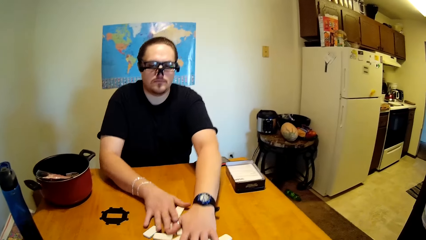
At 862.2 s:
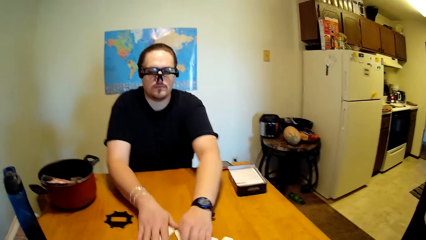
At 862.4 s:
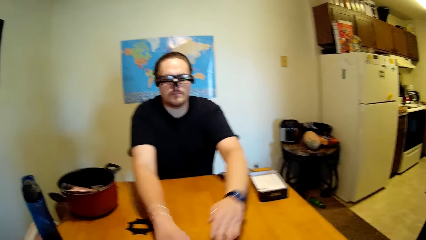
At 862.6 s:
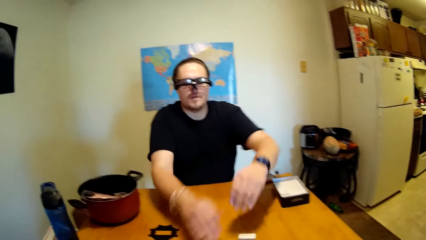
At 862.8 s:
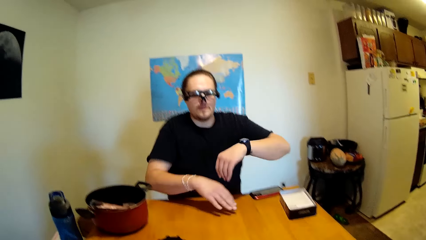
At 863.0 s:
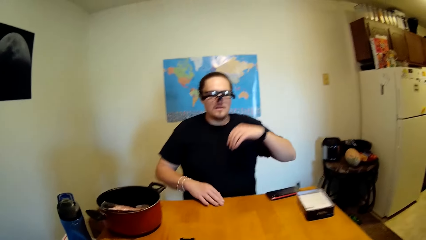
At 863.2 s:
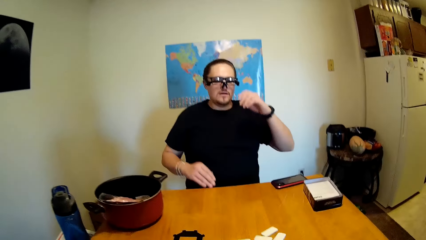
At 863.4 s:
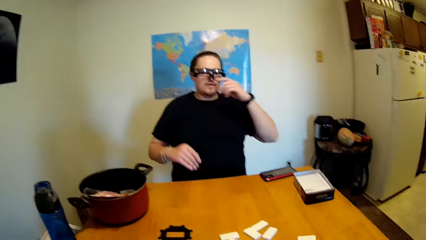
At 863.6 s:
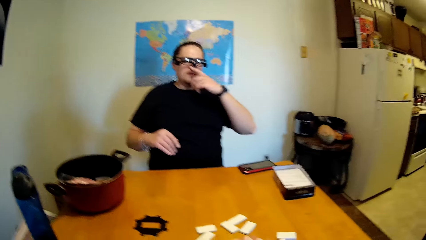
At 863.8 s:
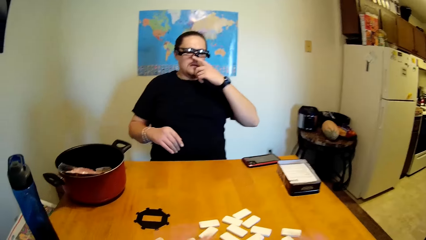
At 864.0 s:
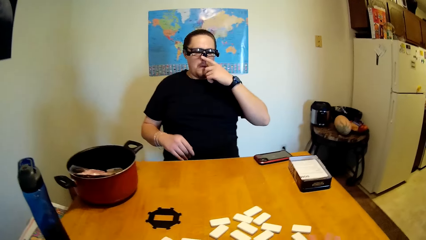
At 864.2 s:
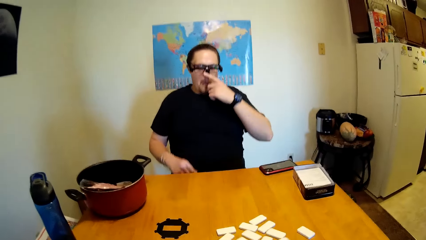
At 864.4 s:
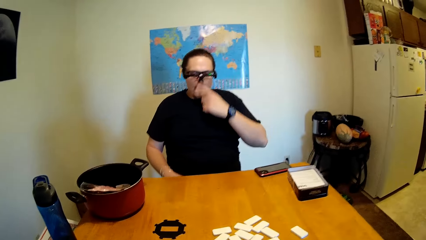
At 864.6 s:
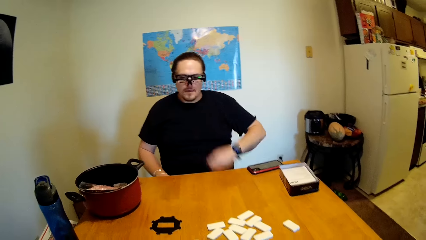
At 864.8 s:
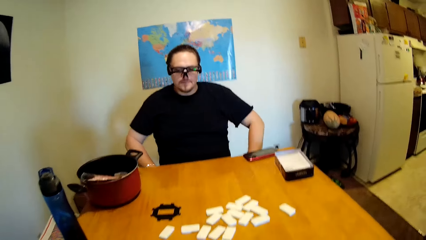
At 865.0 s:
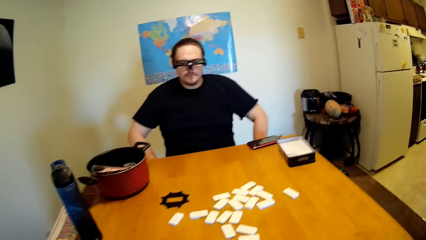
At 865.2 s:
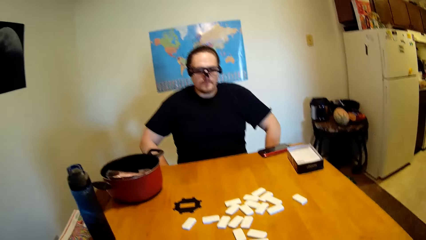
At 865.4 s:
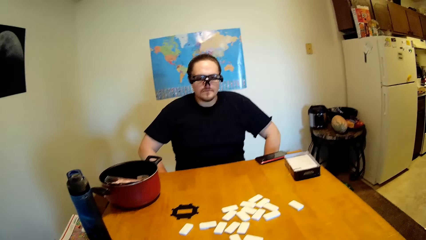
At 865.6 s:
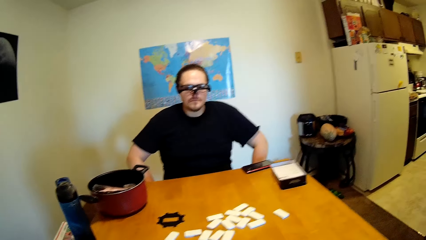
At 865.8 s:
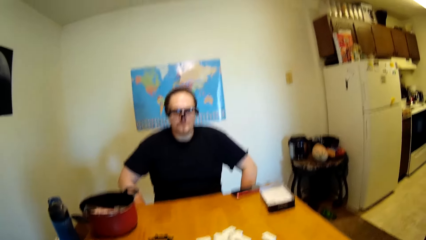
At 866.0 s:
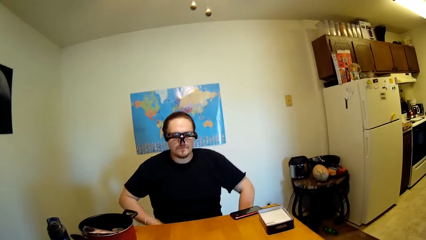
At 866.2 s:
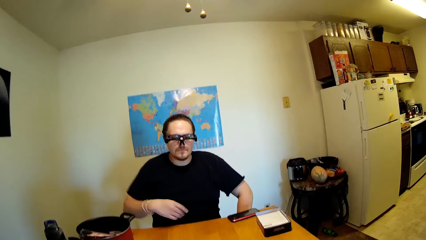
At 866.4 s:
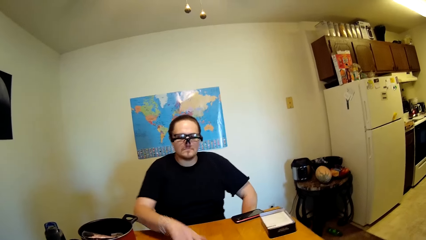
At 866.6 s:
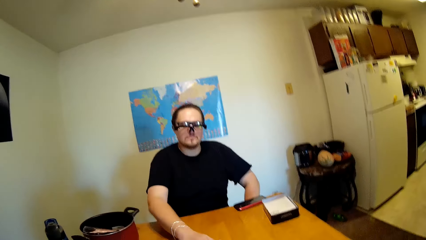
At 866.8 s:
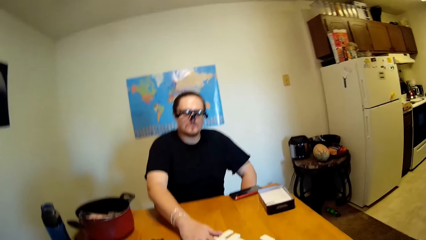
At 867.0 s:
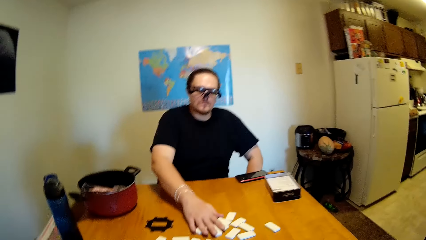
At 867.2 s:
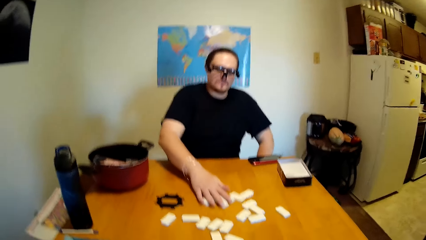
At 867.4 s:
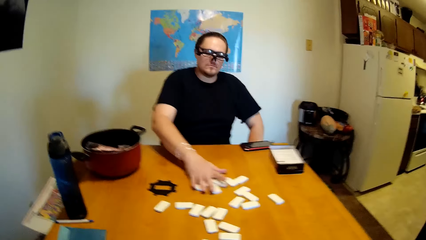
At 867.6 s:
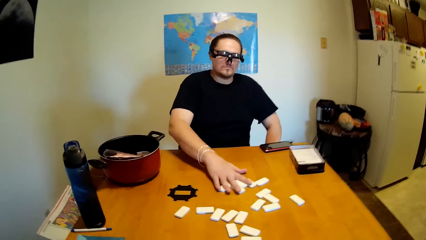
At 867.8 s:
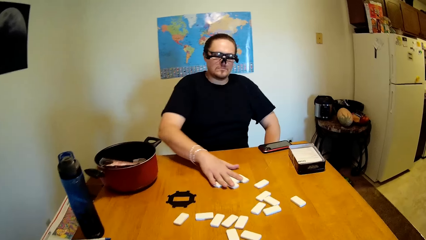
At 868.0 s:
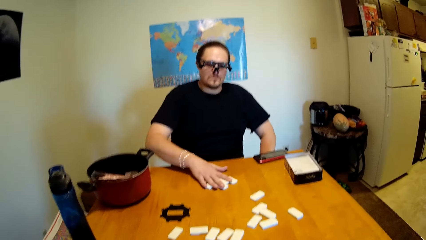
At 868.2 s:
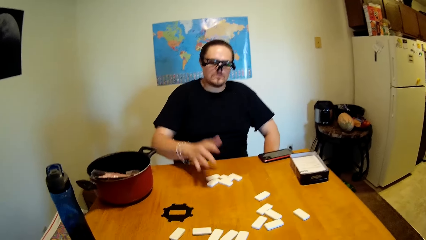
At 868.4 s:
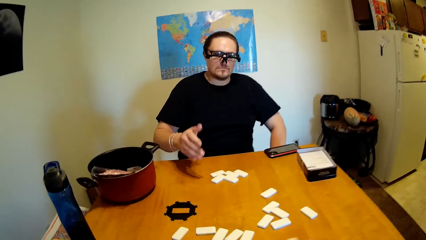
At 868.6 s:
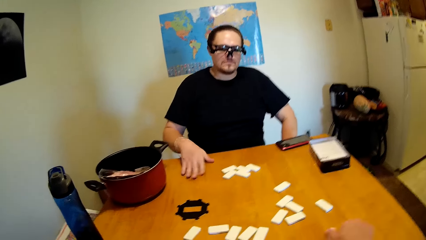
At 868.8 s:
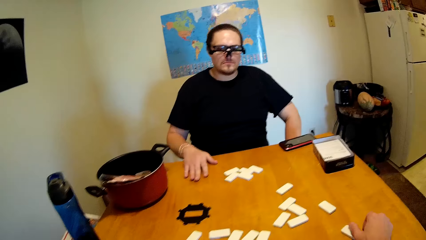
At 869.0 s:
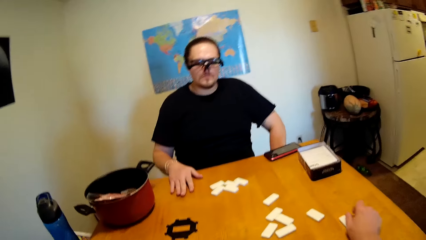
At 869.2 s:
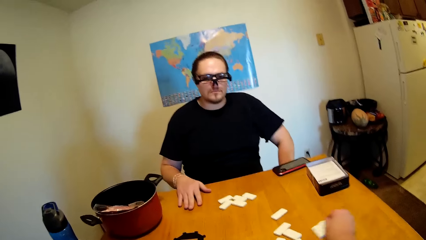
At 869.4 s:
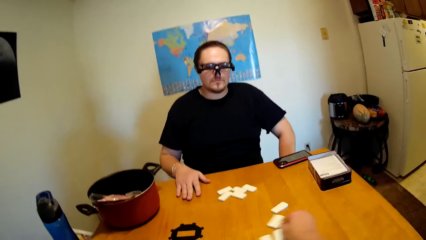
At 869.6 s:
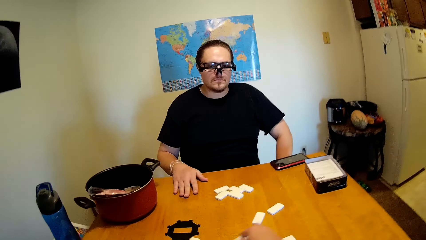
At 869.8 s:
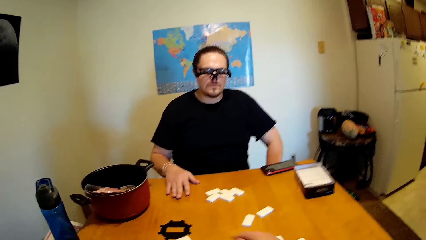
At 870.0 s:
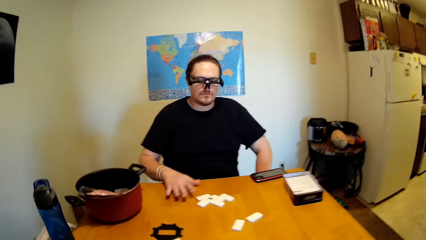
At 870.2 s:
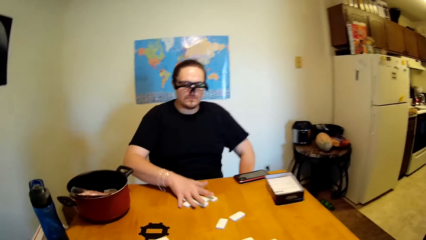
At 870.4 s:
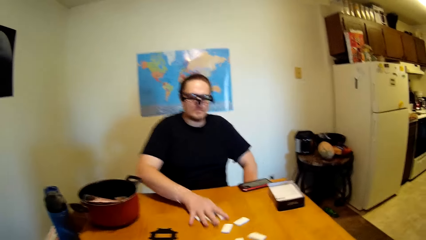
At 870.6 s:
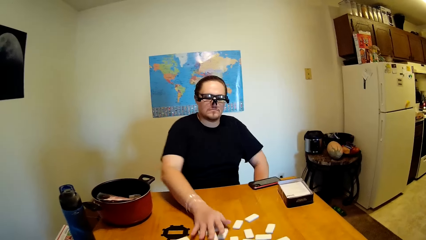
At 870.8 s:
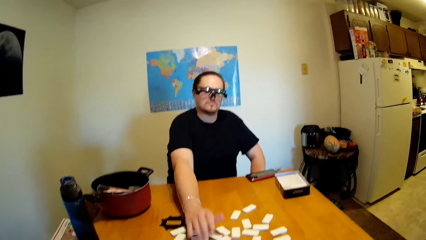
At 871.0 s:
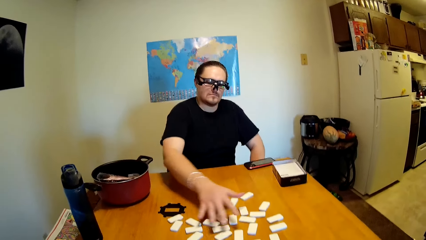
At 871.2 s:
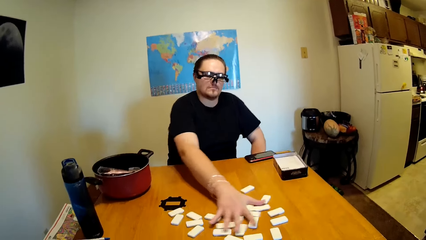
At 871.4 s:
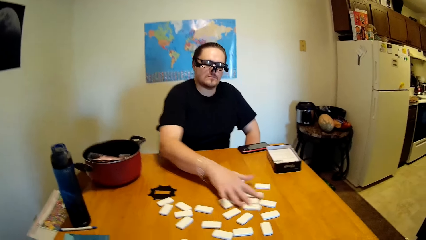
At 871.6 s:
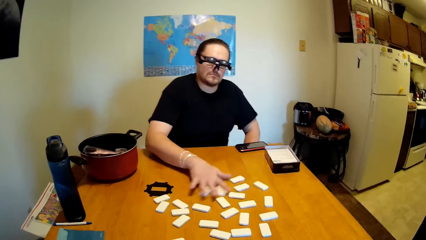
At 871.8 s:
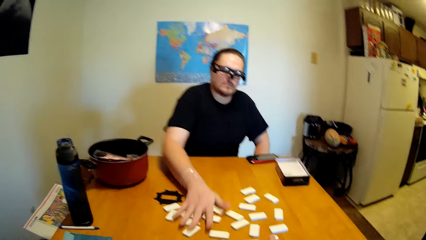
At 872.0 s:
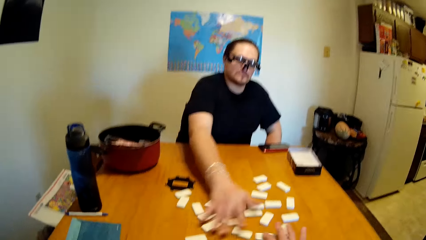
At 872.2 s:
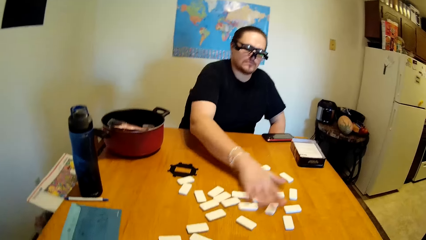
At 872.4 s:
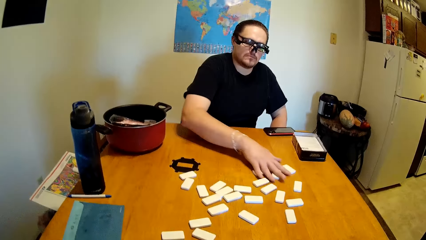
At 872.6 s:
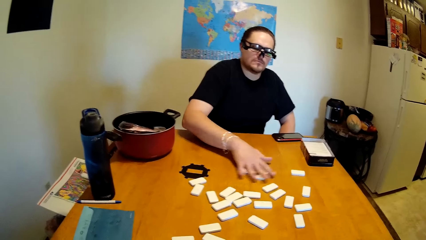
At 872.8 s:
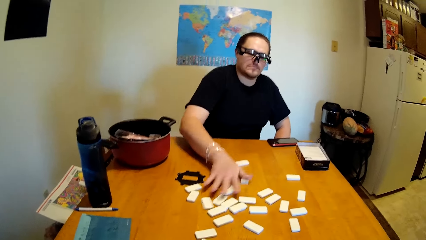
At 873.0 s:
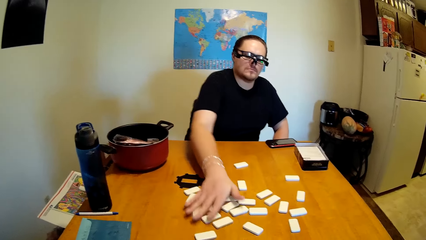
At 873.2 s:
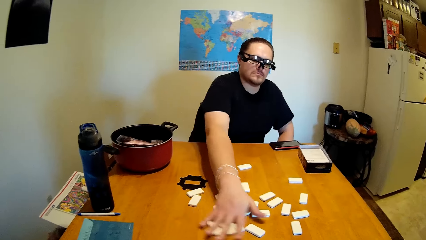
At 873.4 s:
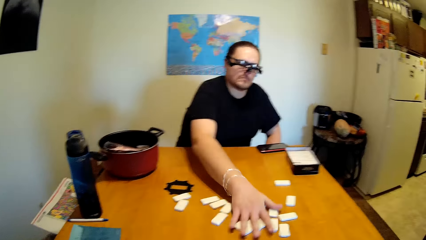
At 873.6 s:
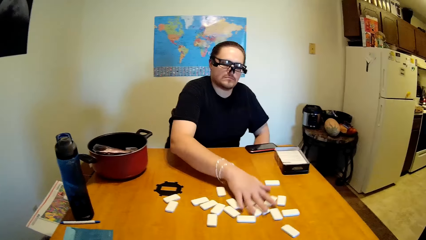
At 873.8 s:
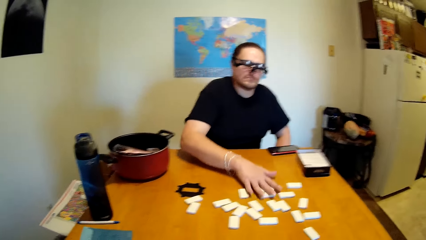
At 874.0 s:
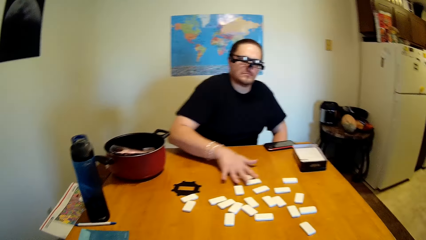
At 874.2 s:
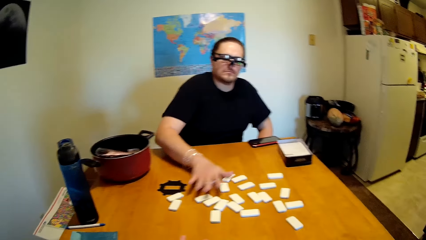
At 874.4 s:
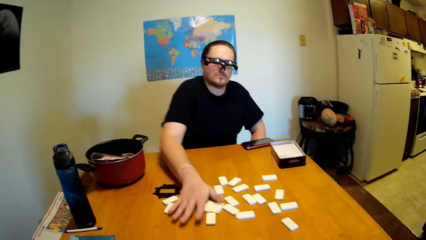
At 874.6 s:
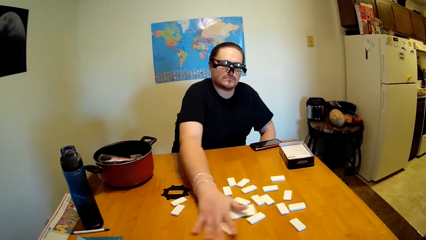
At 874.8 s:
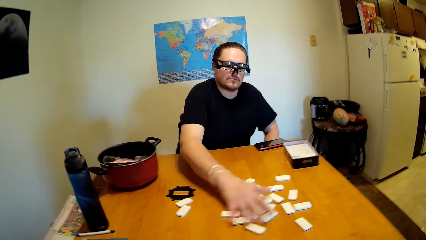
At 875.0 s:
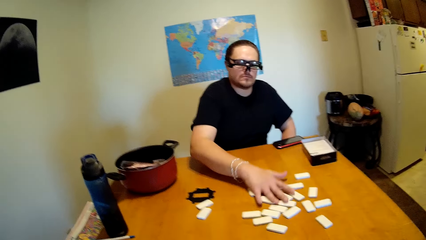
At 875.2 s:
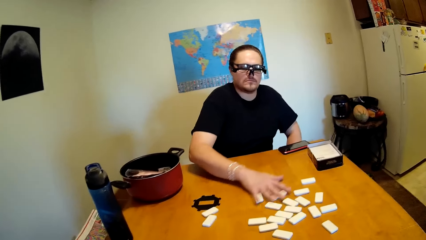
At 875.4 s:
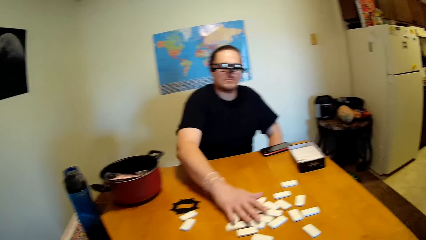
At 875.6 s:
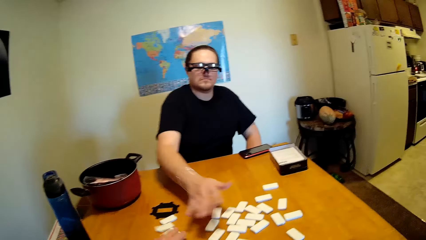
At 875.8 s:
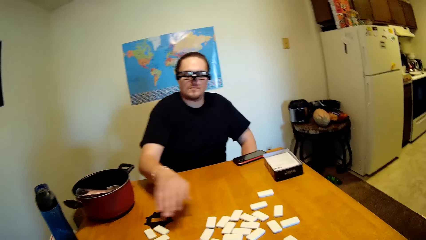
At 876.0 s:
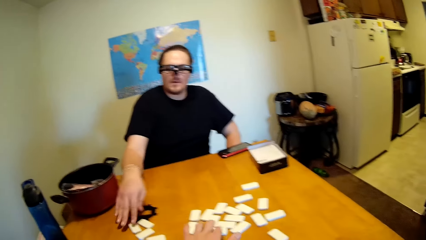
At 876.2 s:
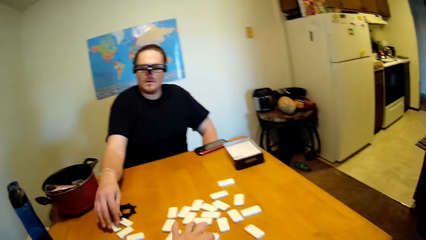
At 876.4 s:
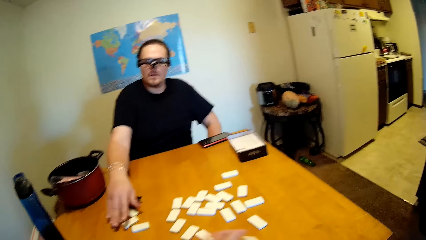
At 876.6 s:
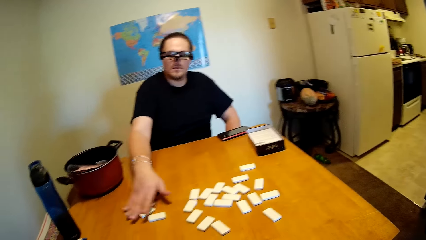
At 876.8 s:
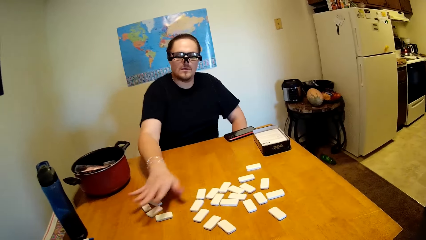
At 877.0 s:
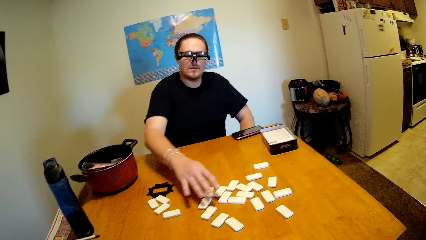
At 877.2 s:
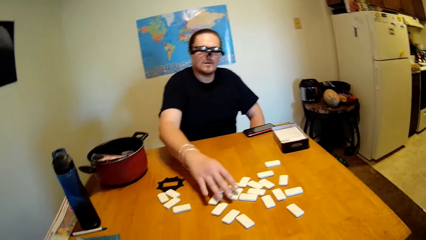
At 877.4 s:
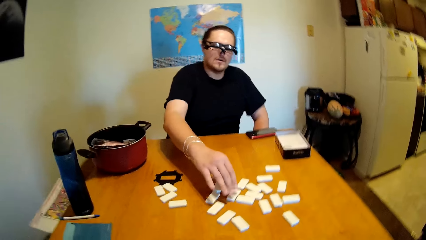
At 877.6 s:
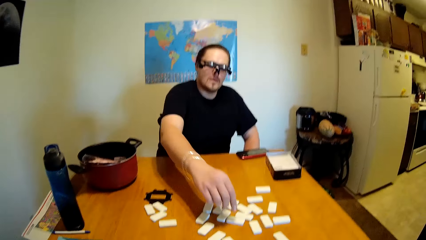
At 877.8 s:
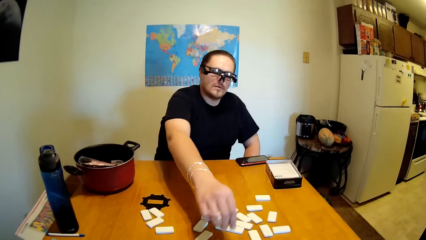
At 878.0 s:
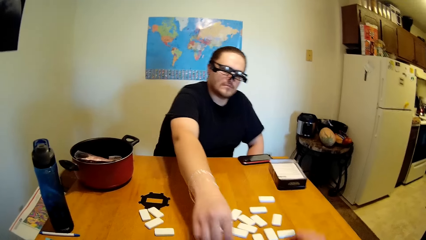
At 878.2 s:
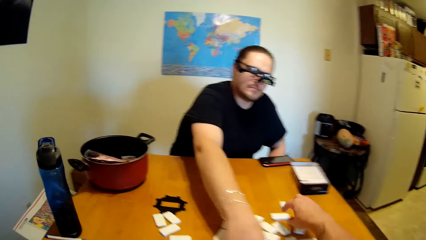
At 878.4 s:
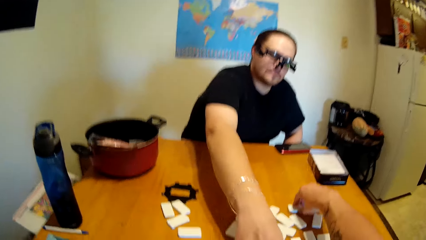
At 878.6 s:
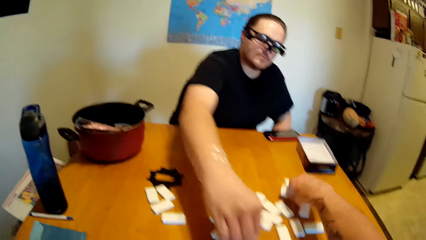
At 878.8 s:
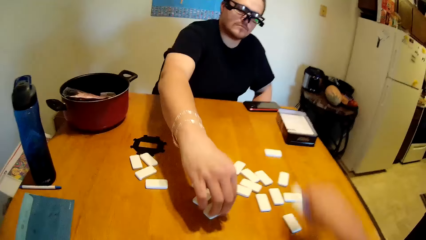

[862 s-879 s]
A man lifts his hand, touches the glasses and touches his nose. The man puts down his hand and puts his hand on the table. The man moves the dice or dominoes on the table. The man puts his hand on the table. The camera wearer moves the dominoes. The man moves the dominoes and shuffles the dominoes.
